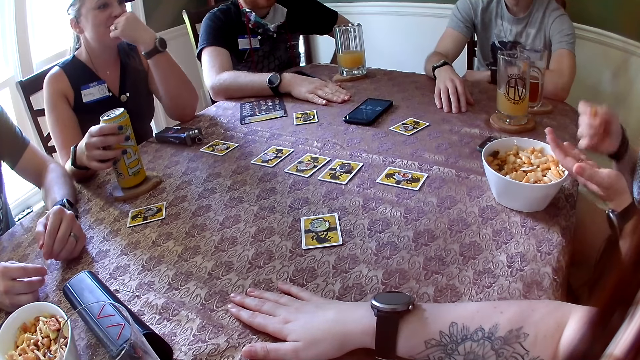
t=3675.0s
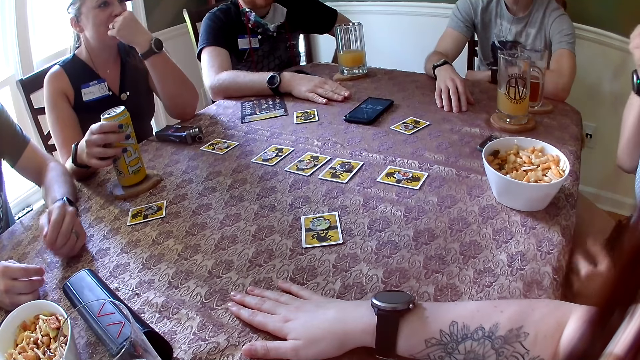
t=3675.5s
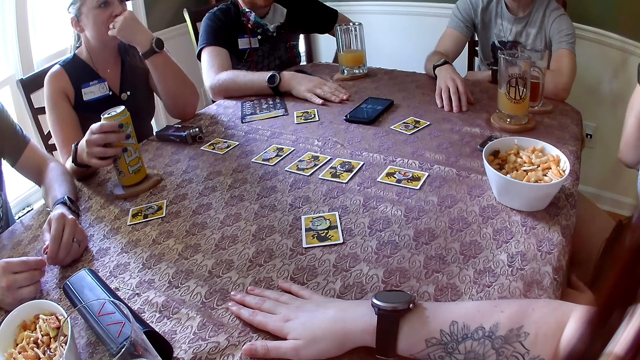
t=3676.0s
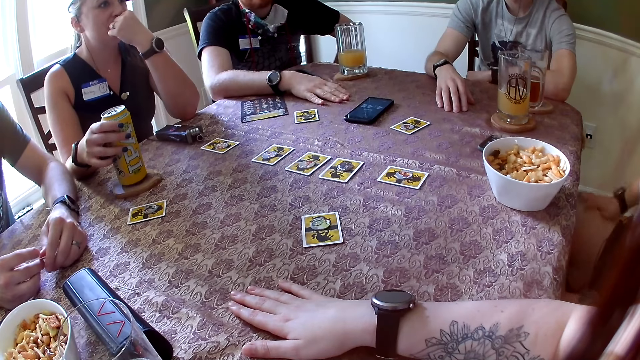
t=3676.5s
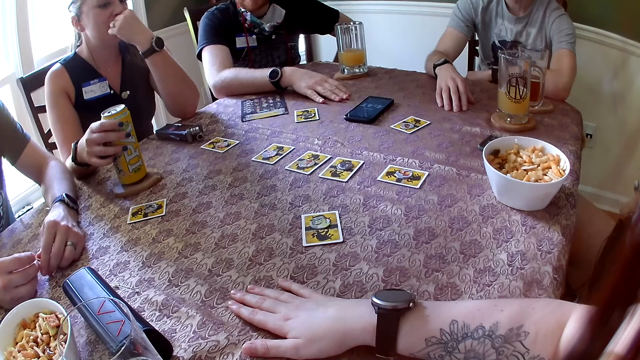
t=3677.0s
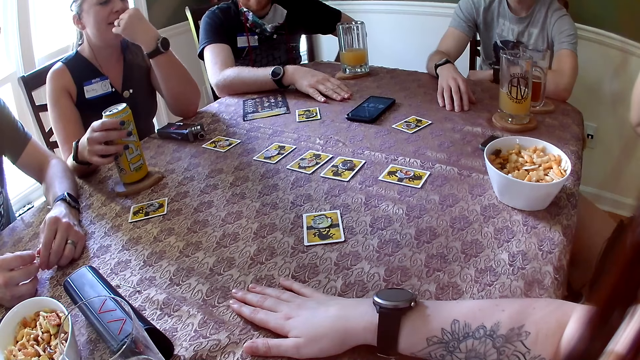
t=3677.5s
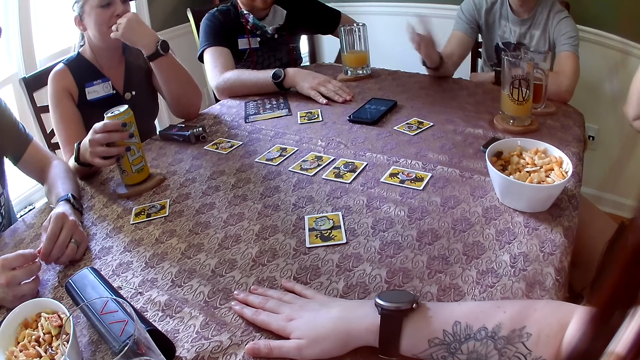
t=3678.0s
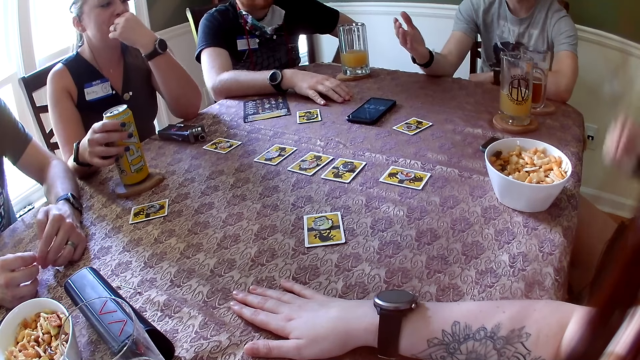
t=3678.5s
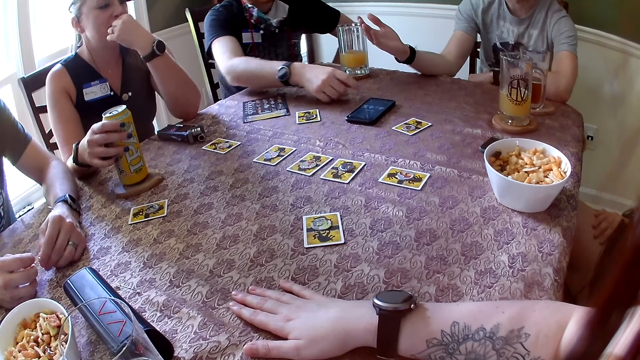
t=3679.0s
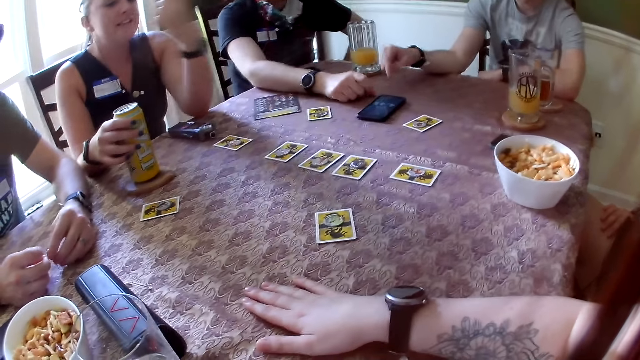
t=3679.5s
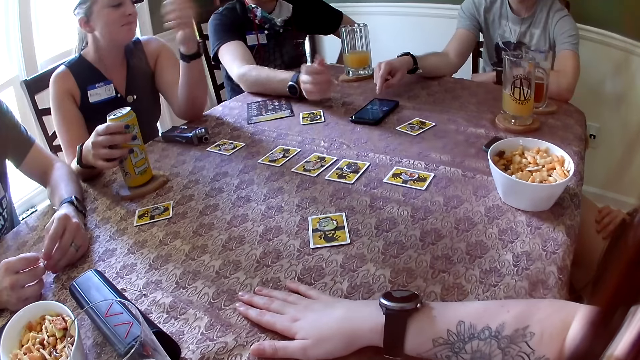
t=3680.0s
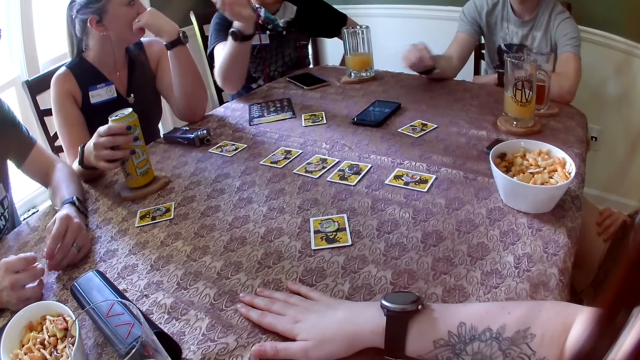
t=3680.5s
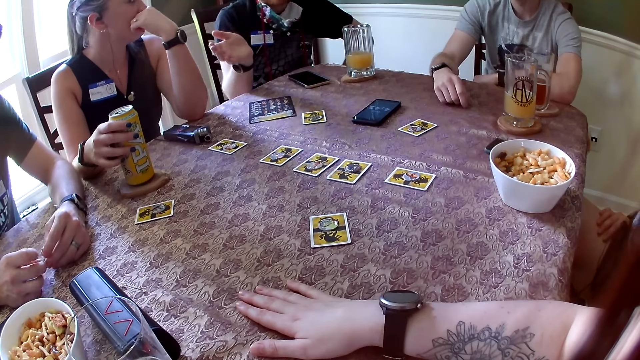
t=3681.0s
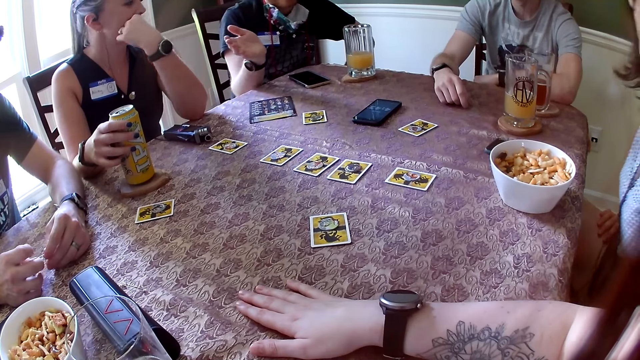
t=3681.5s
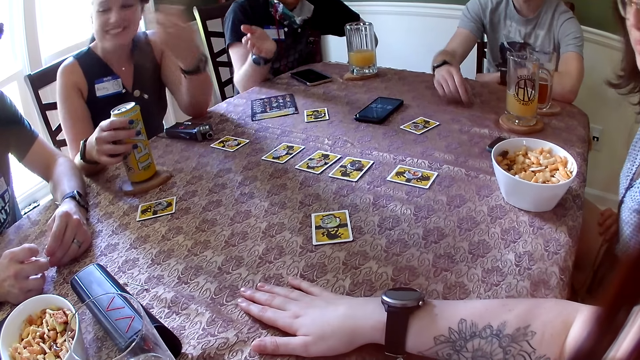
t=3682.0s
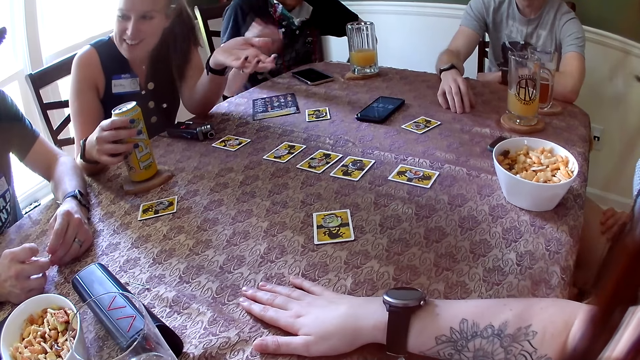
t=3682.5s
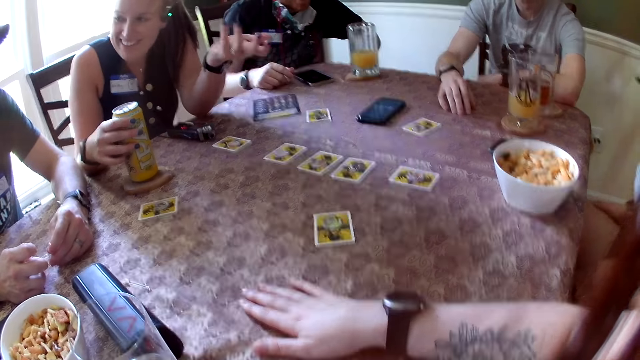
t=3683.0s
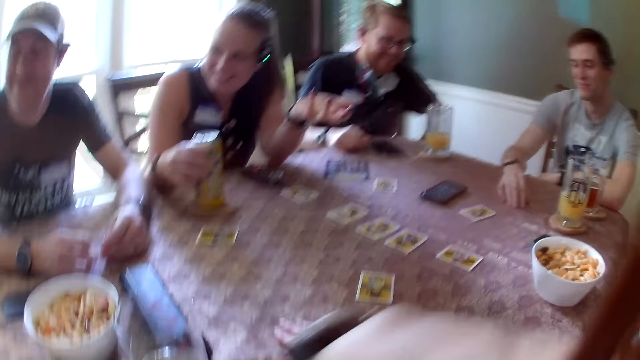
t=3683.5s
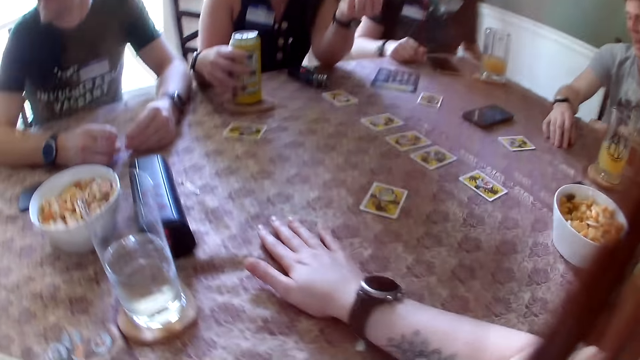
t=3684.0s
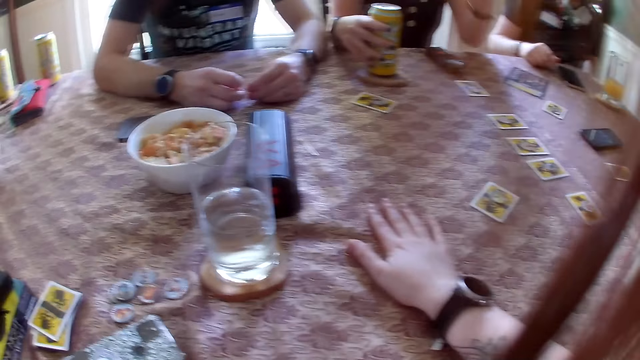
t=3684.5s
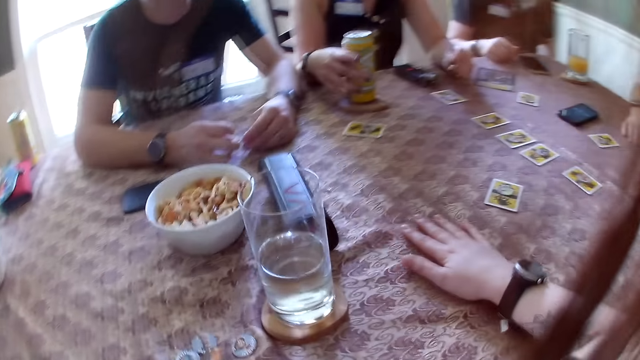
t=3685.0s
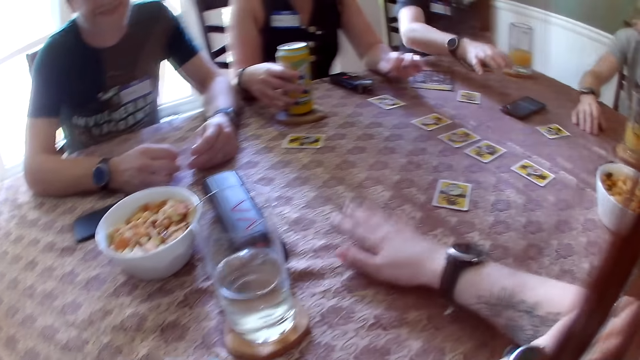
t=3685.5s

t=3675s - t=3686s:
A man taps a hand on the table. A woman eats the cheese puff in her left hand with her right hand. A person touches the face. The man converses with the person. The woman wipes her right hand on her thigh. Another person converses with a third person. The man talks to the camera wearer and the group of people. The woman converses with the third person. The first person converses with a fourth person. The camera wearer looks around.

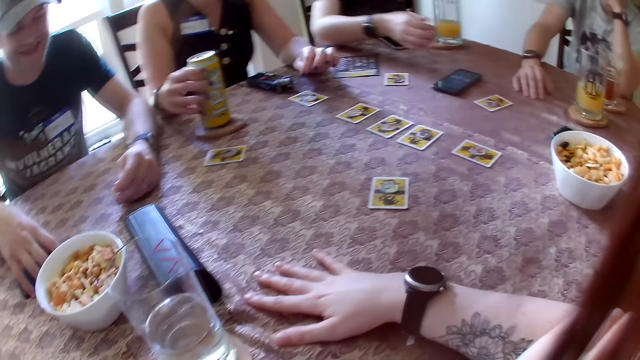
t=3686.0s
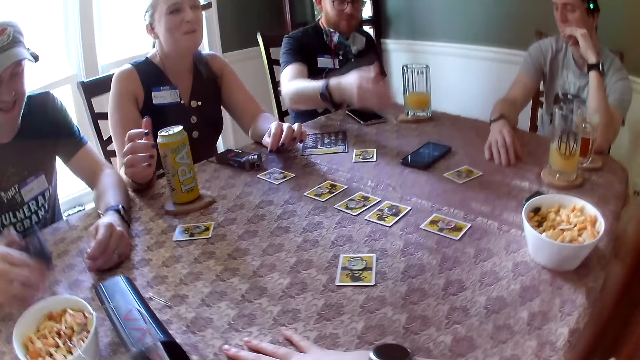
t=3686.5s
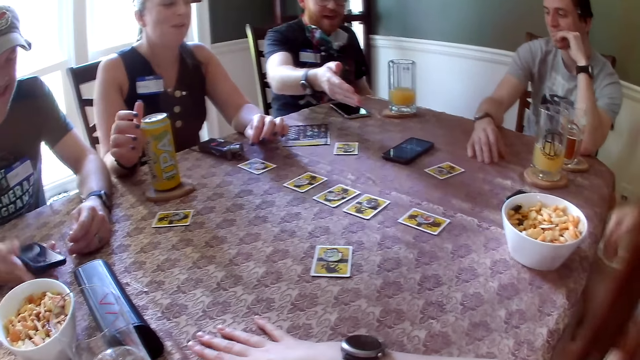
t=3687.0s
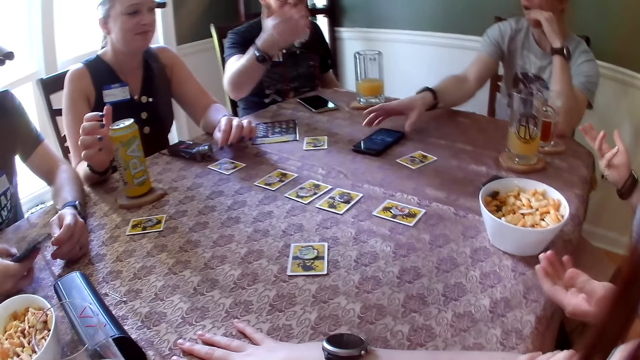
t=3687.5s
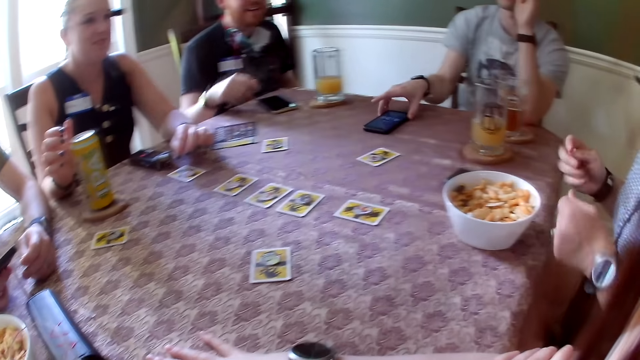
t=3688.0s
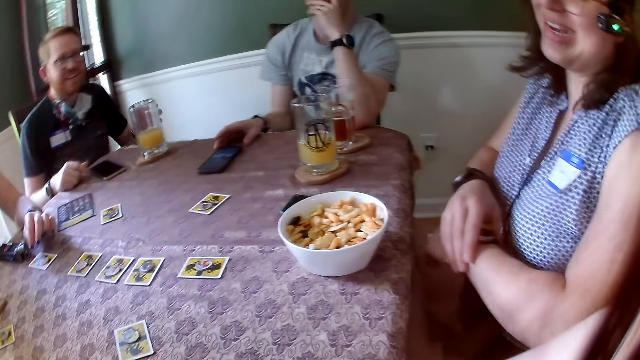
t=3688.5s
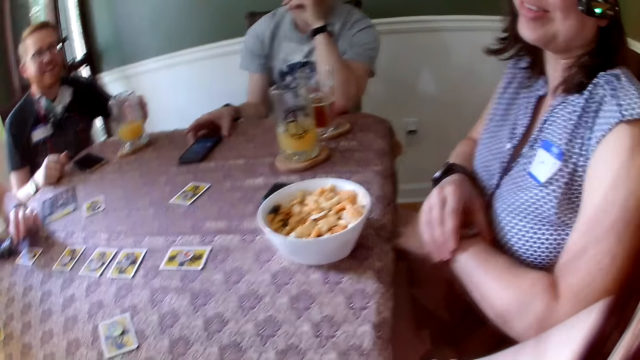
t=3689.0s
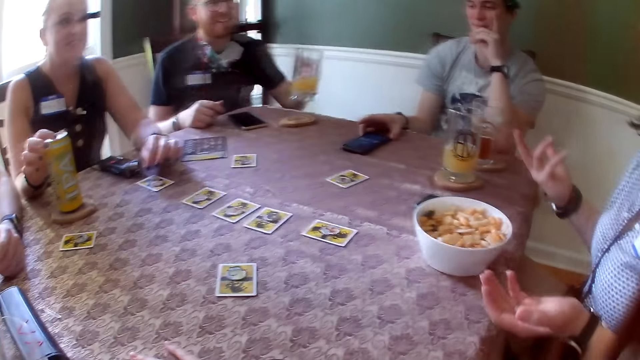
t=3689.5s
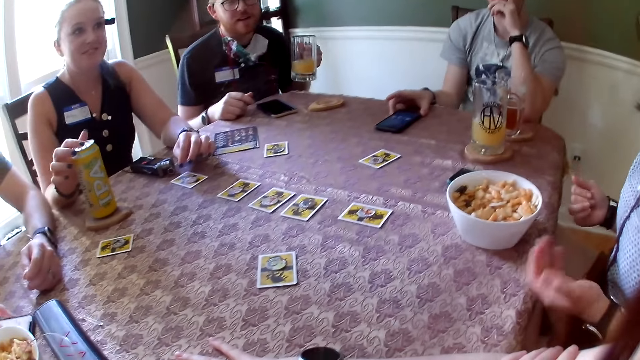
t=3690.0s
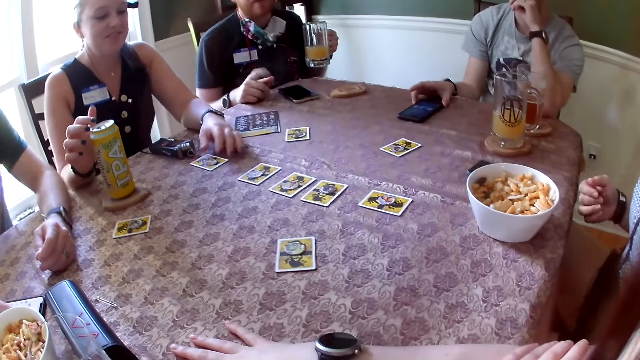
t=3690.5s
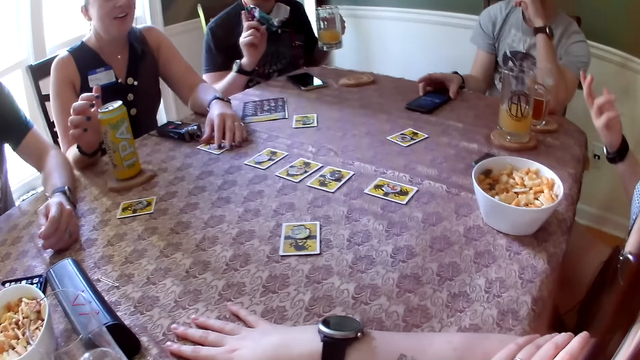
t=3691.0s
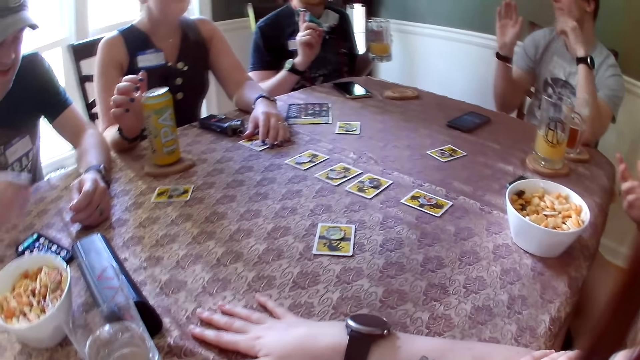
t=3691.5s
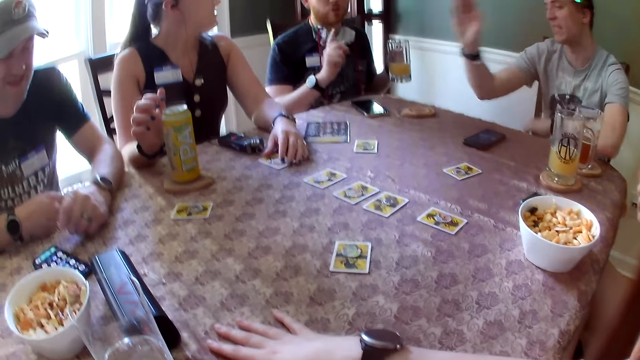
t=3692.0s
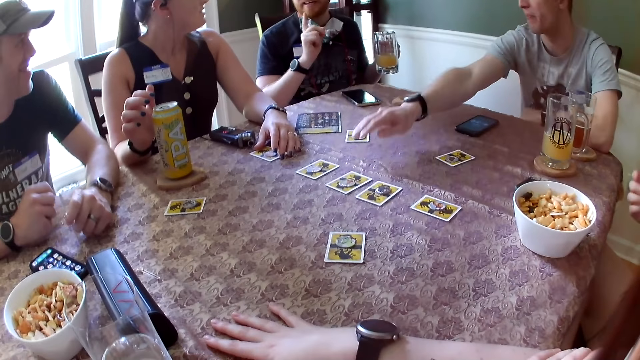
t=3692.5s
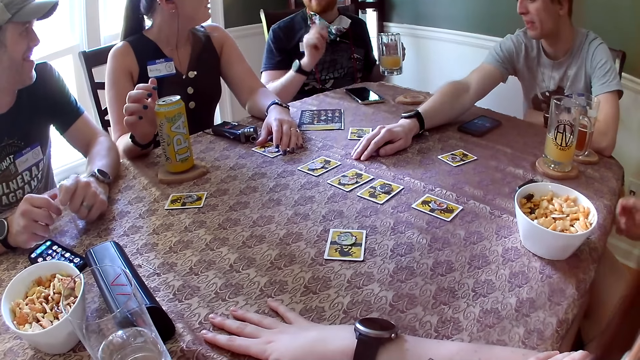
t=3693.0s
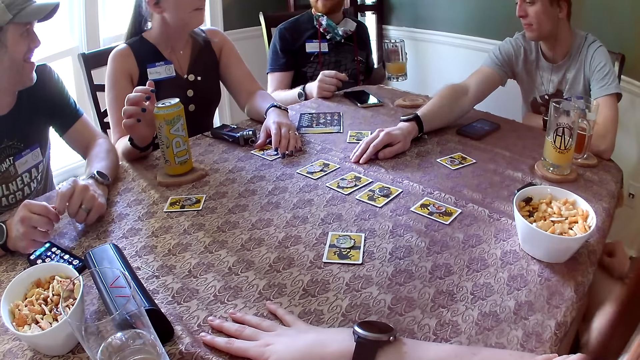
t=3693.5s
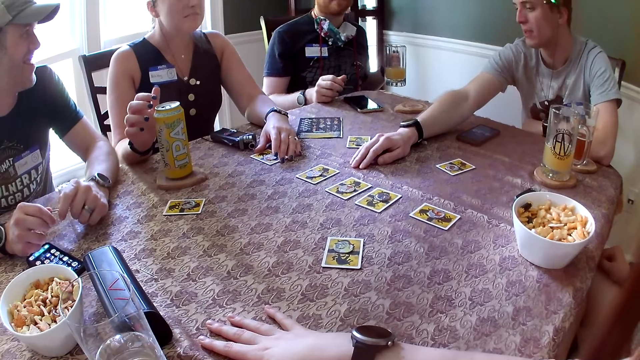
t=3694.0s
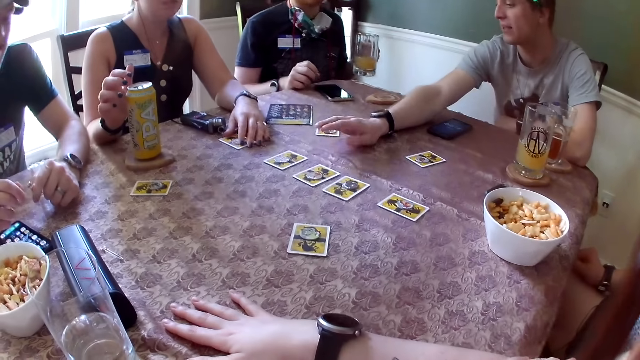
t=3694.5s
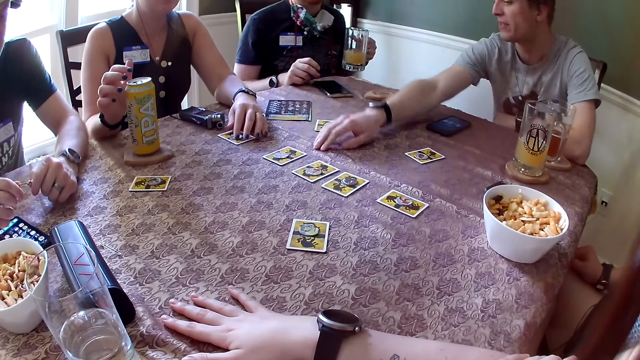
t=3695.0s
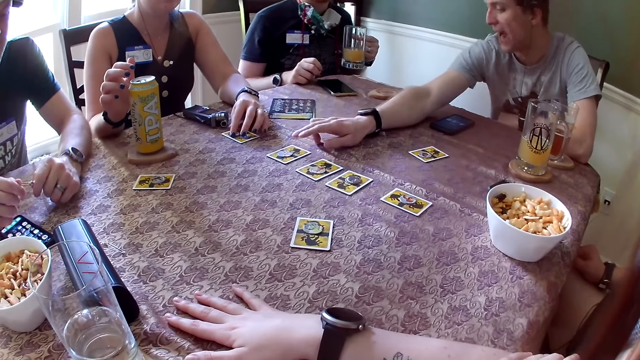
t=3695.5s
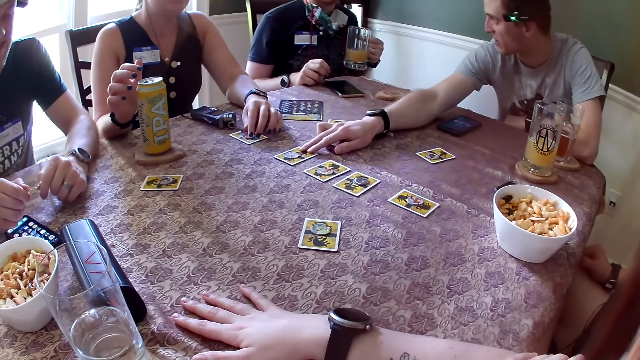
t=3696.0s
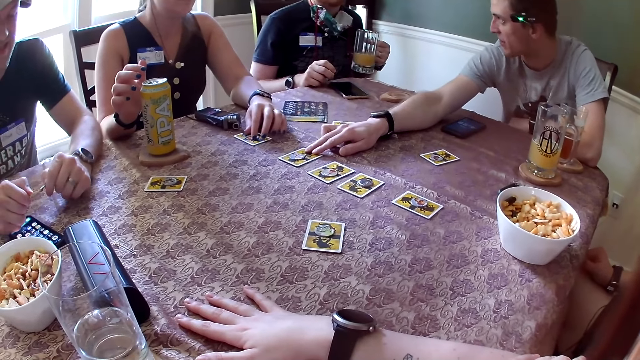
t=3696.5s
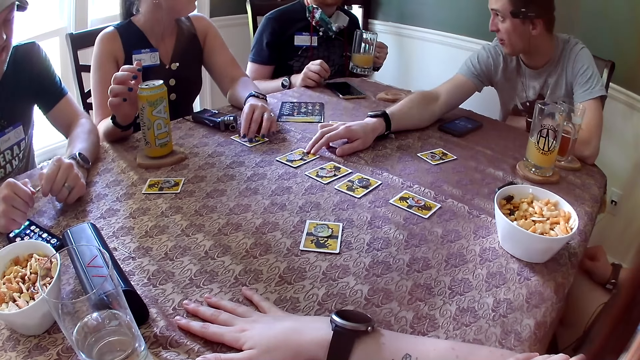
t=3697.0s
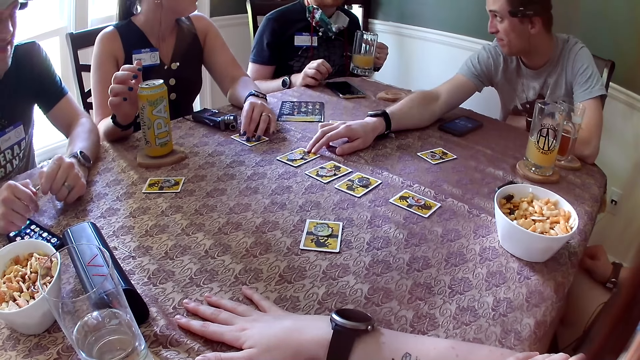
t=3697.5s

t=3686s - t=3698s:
A man converses with a person. Another man picks up a phone from the table with his right hand. A third man drags a phone on the table with his right hand. A woman adjusts a wristwatch on her wrist with her right hand. The person converses with another person. The first man picks up the glass of juice from the drink coaster with his left hand. The first man converses with the first person. Another woman plays with the game token on the card with her left hand. The third man puts his right hand on the table. The third man converses with a third person. He does so again. The third person converses with the first person. The third man taps the card on the table with his right hand.
